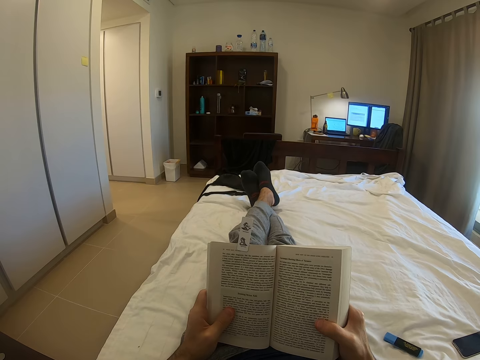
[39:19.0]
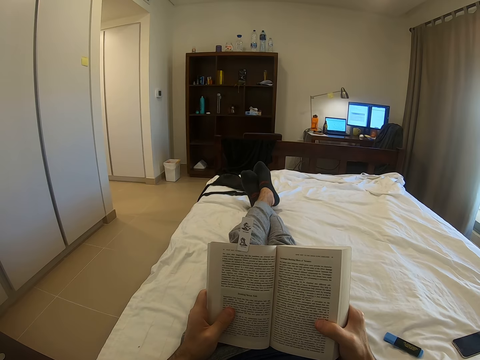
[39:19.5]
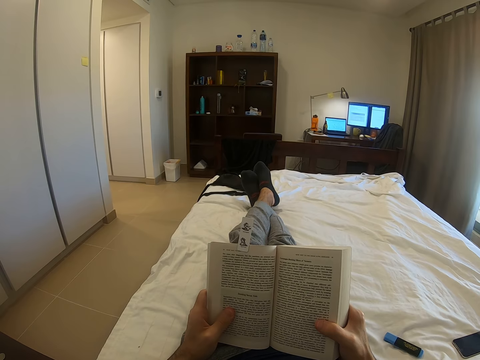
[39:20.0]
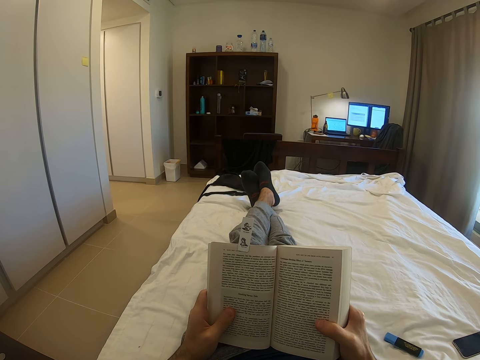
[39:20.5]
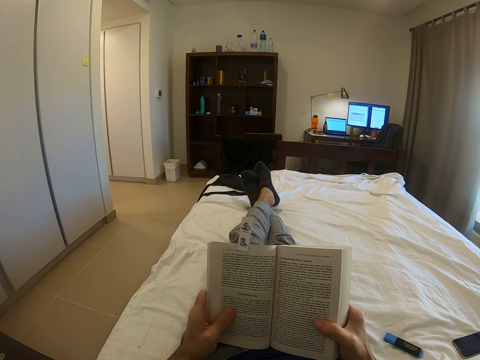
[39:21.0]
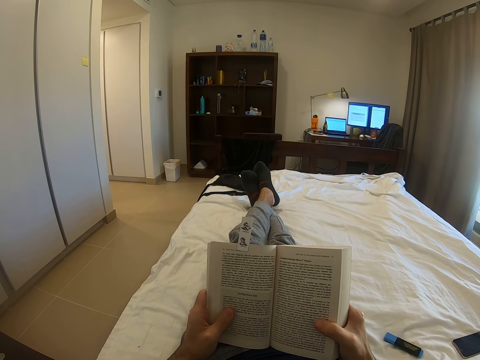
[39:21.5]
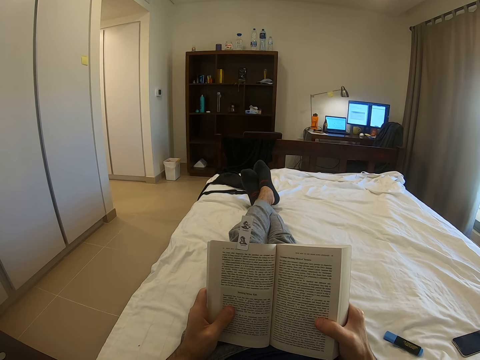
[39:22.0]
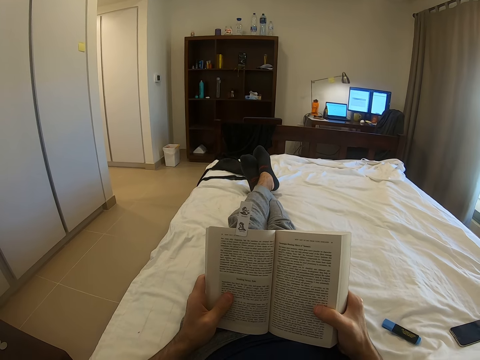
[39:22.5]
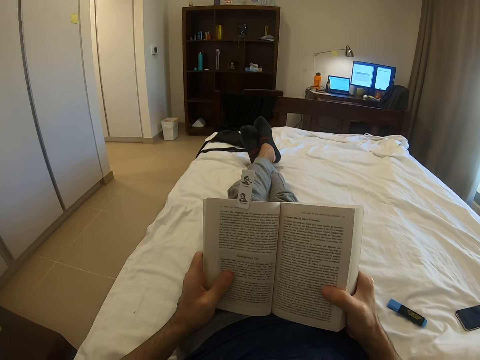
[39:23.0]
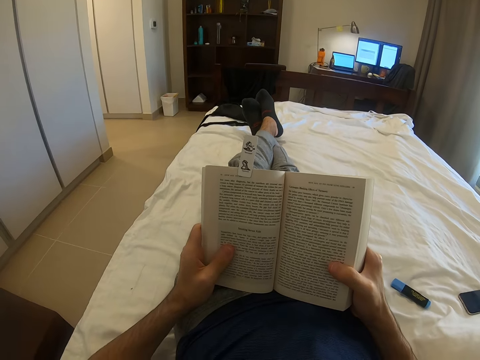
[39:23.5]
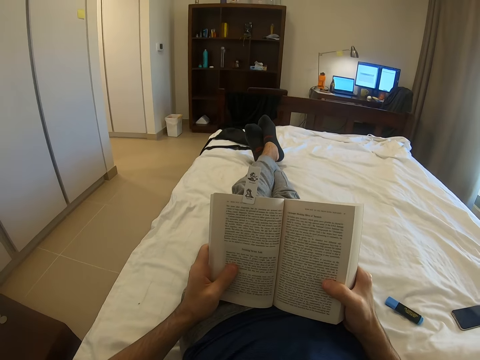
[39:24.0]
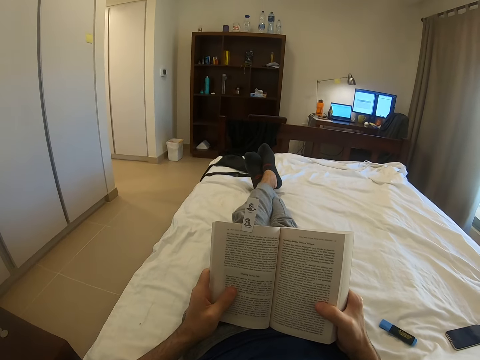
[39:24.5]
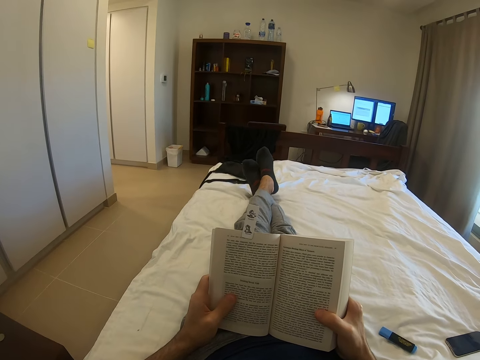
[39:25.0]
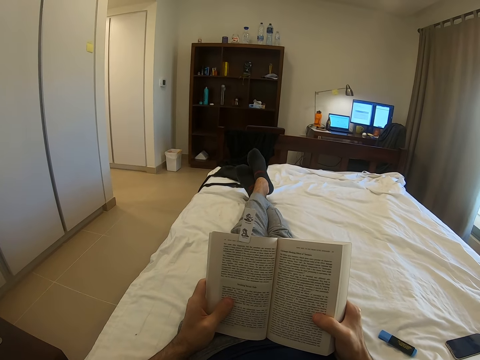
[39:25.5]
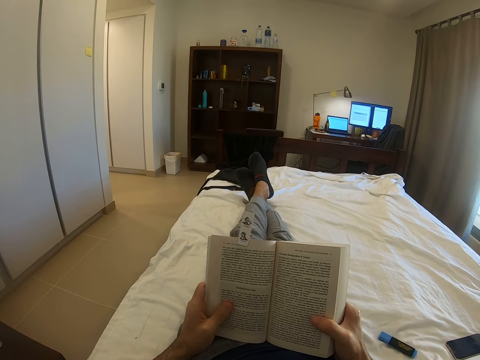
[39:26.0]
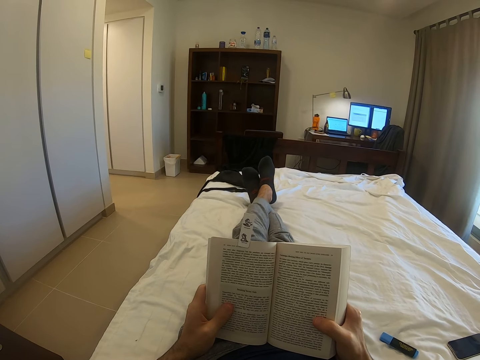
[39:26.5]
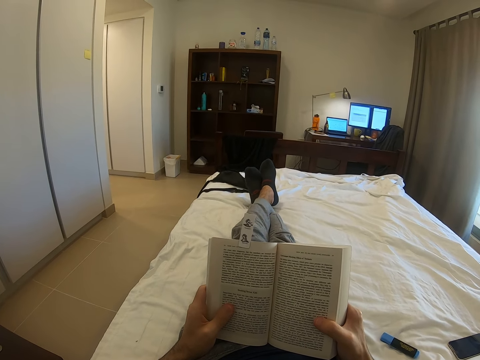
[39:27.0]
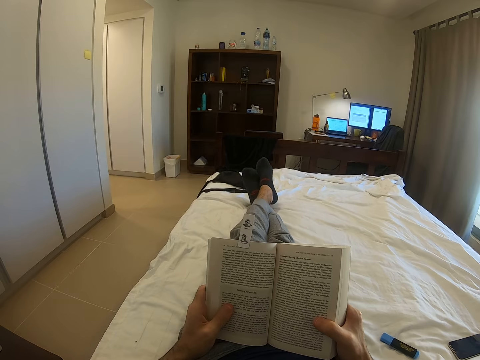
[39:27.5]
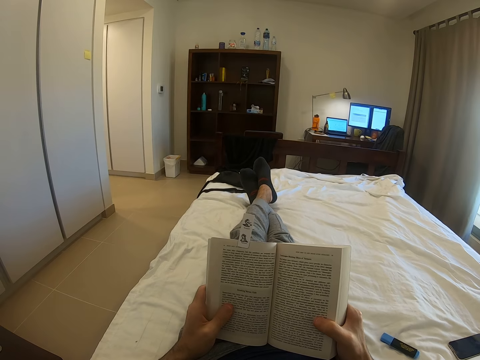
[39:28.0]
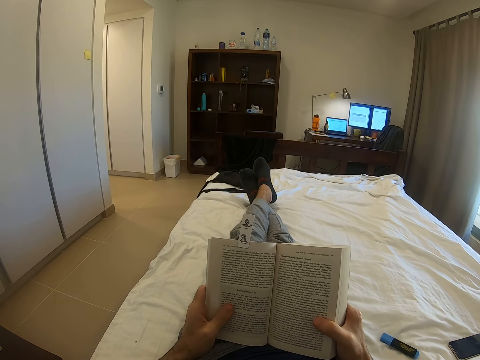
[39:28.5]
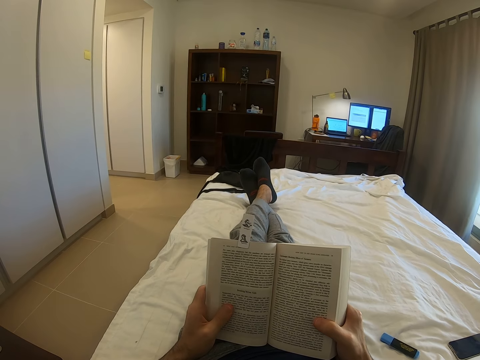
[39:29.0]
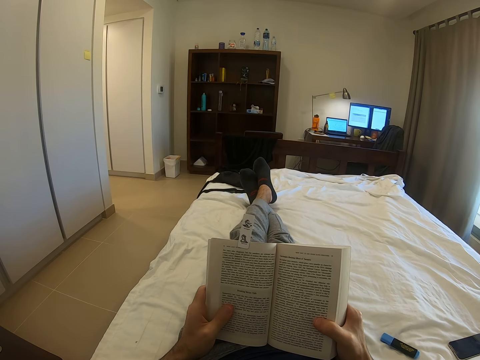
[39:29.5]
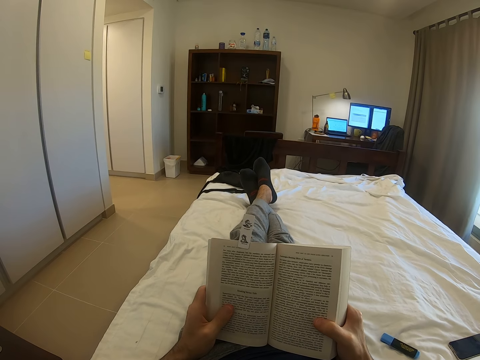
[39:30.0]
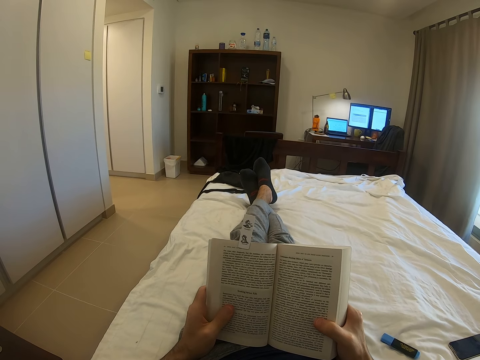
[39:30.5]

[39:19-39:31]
The camera wearer reads the book.

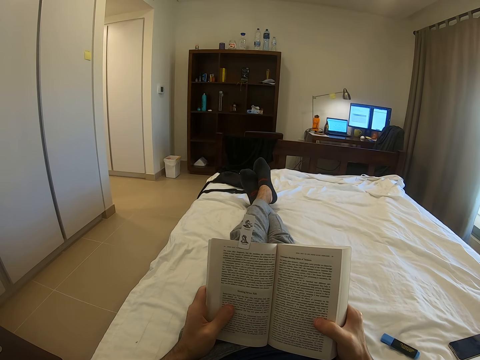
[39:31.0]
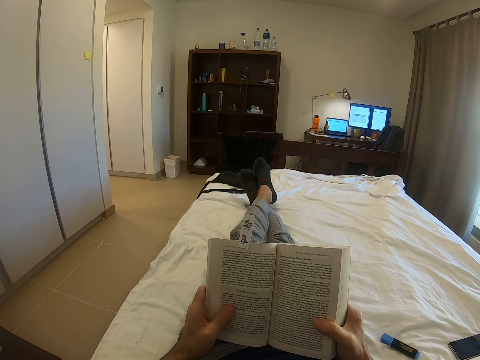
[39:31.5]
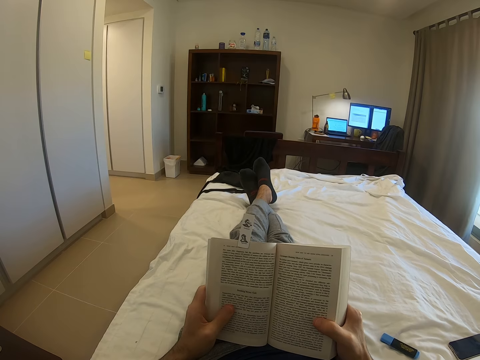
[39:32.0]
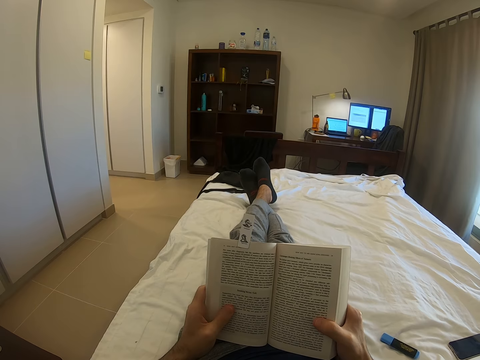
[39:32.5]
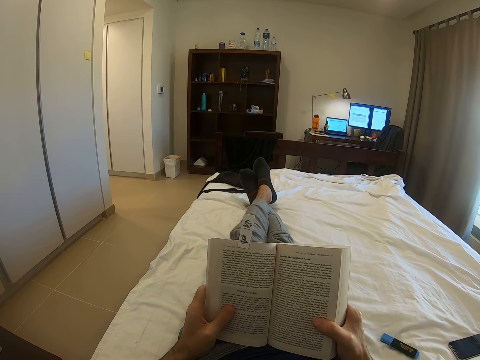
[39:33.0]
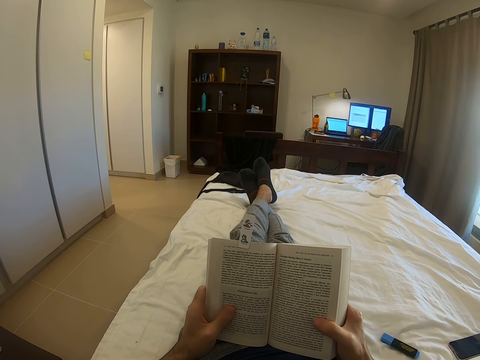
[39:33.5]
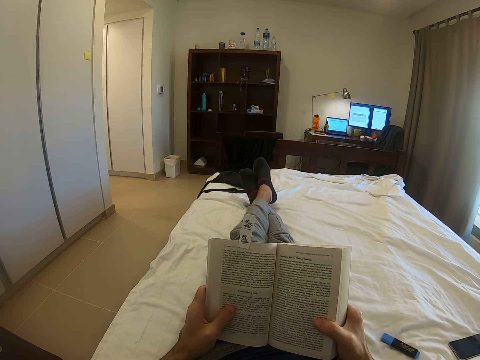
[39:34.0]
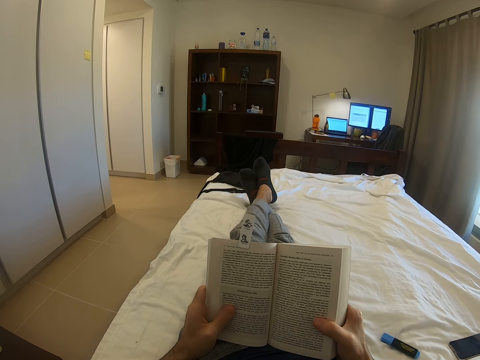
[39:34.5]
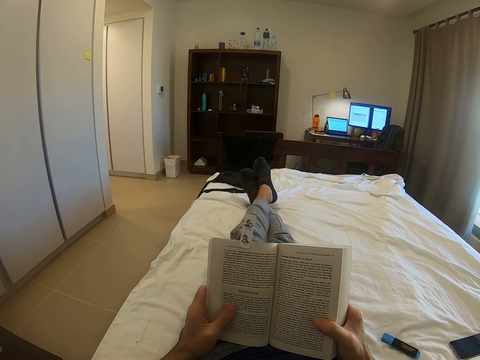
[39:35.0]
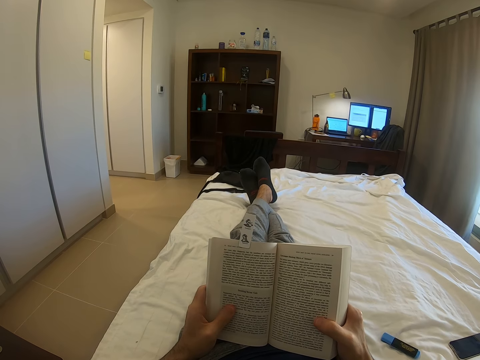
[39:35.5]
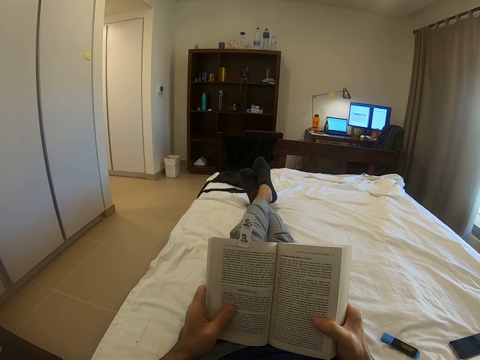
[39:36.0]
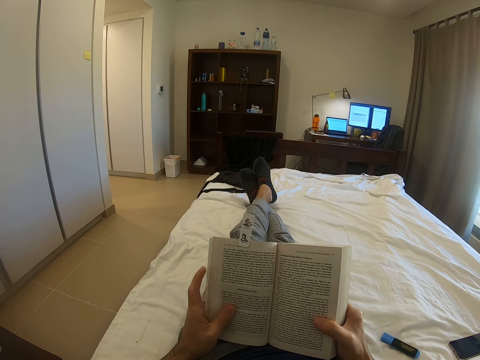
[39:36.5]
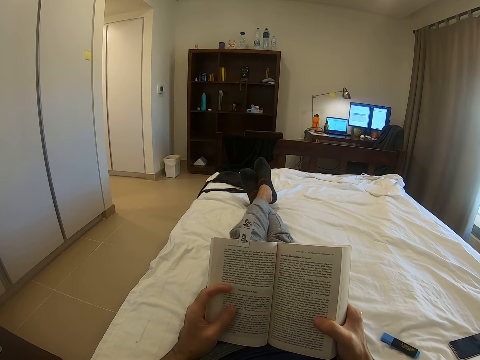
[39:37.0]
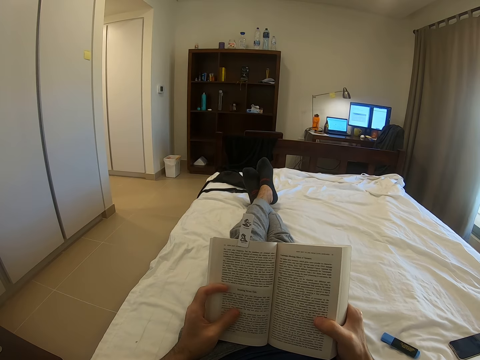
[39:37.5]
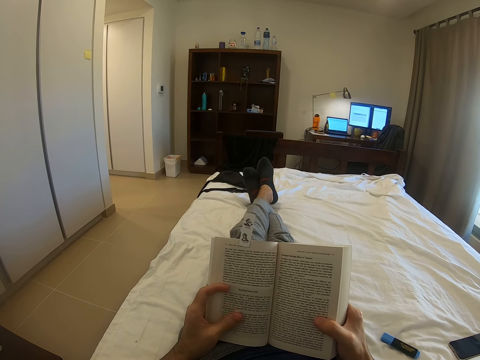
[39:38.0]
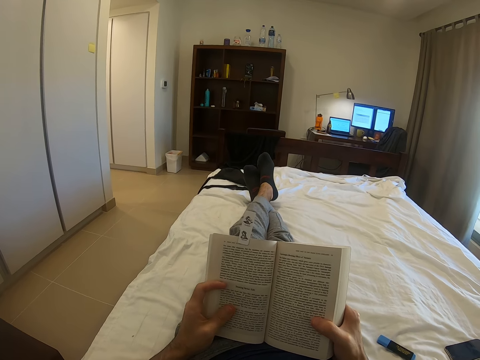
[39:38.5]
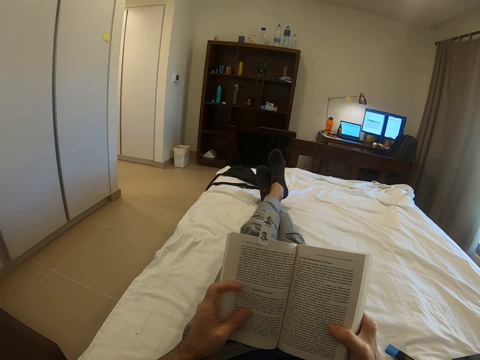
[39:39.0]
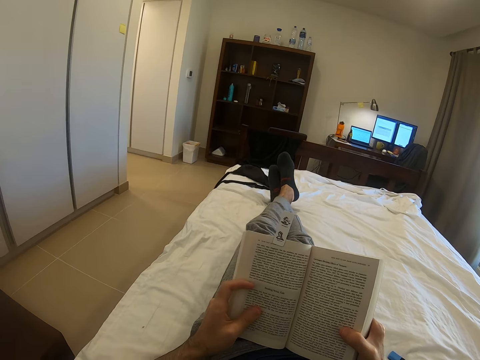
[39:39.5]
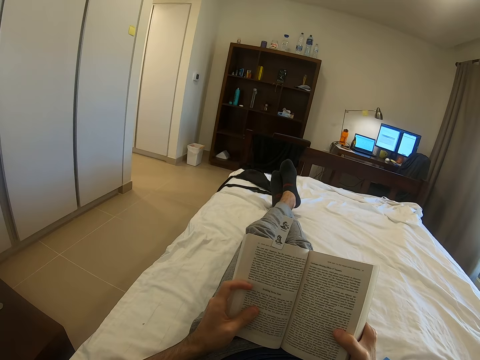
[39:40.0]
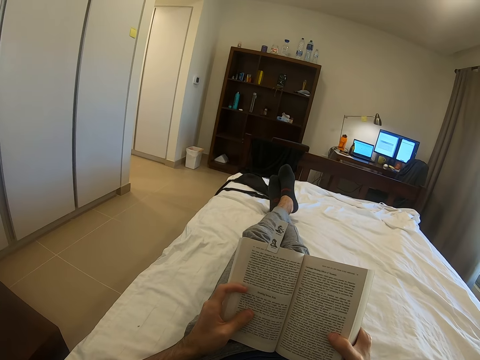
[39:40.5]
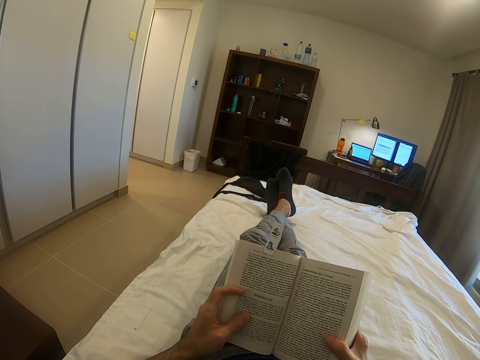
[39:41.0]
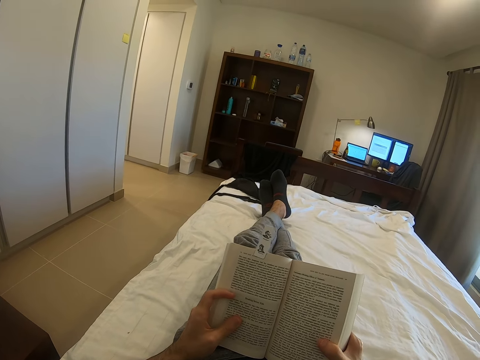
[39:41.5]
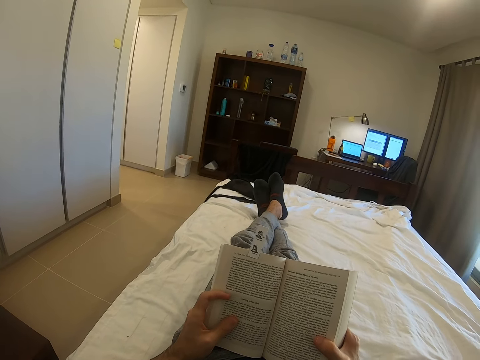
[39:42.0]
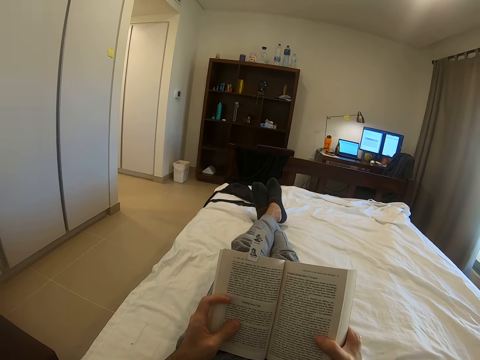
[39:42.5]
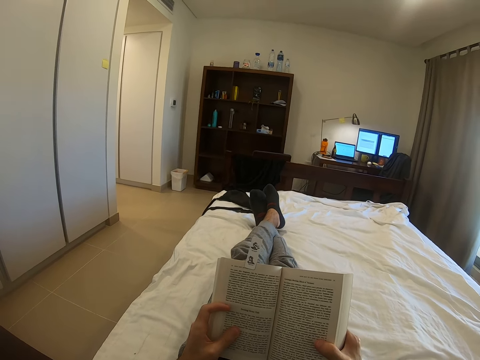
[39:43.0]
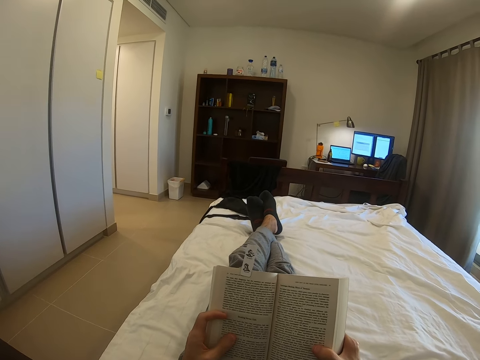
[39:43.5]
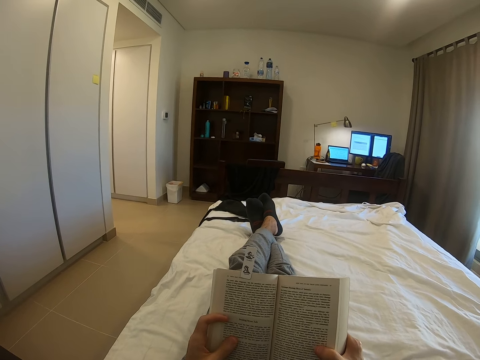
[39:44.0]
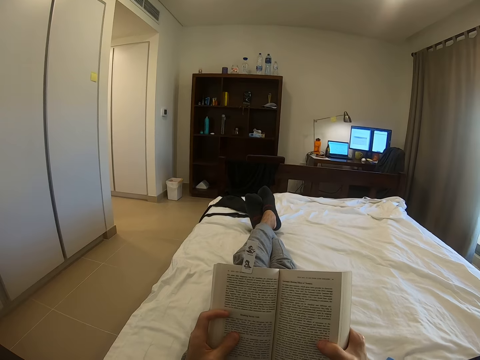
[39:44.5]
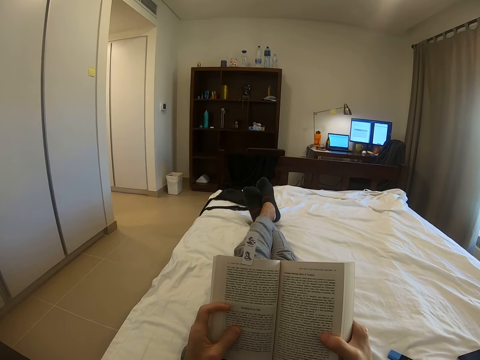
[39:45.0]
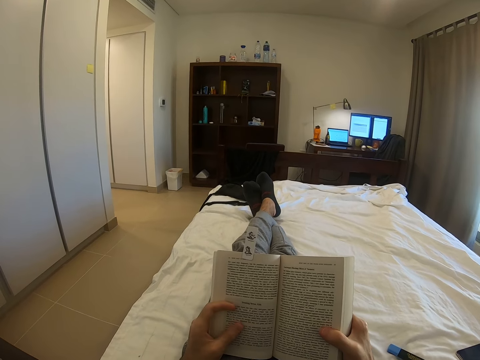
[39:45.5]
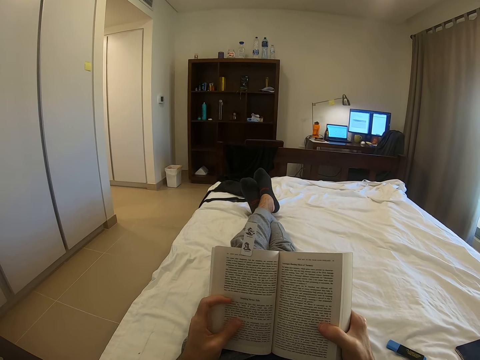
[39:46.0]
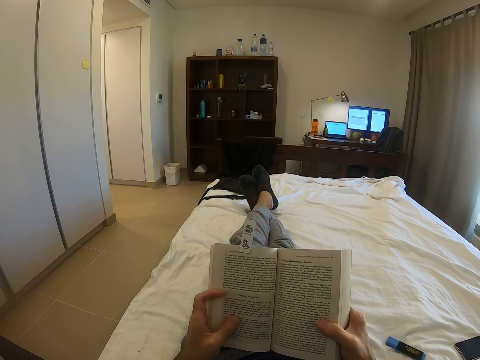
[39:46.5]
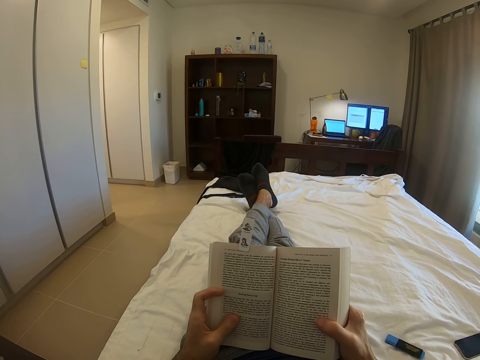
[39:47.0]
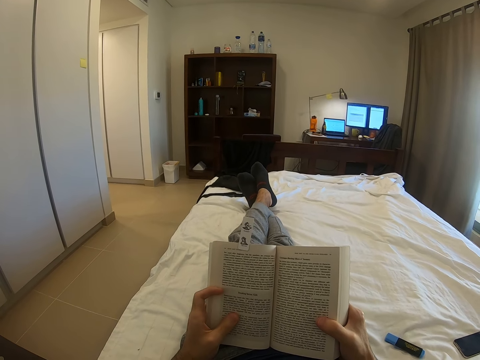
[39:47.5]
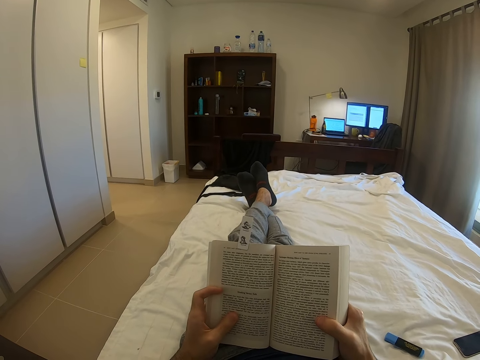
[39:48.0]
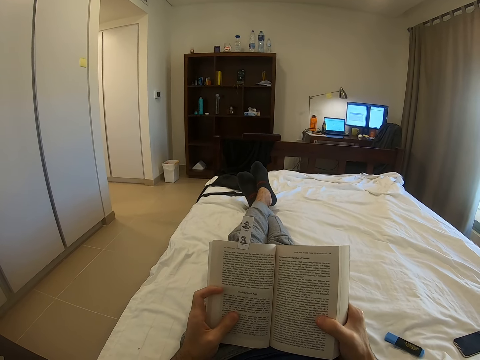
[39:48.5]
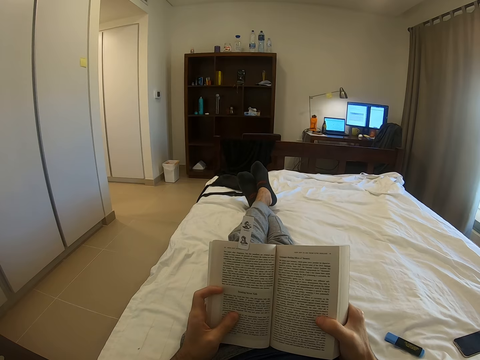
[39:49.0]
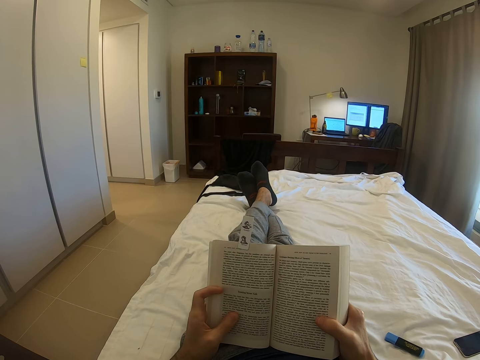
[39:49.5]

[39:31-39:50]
The camera wearer holds the book with both hands. They place left hand fingers on the book. They read the book.
